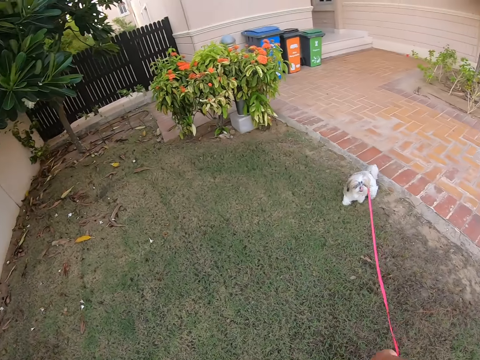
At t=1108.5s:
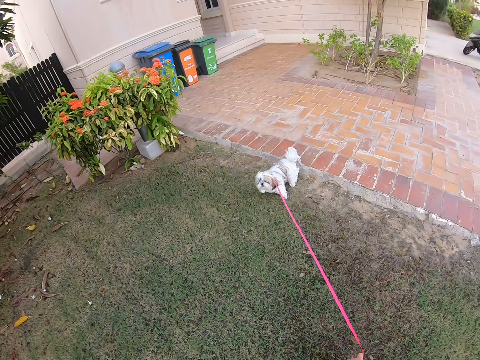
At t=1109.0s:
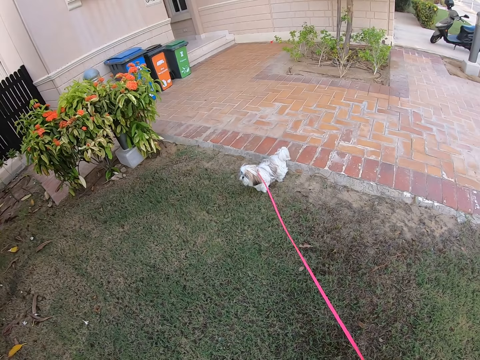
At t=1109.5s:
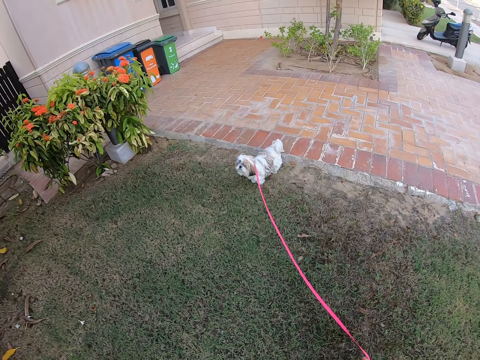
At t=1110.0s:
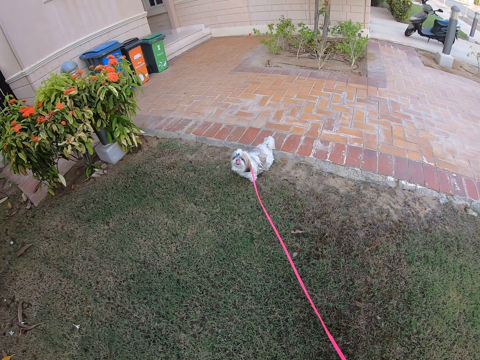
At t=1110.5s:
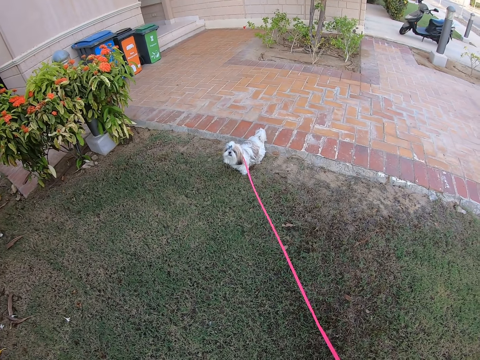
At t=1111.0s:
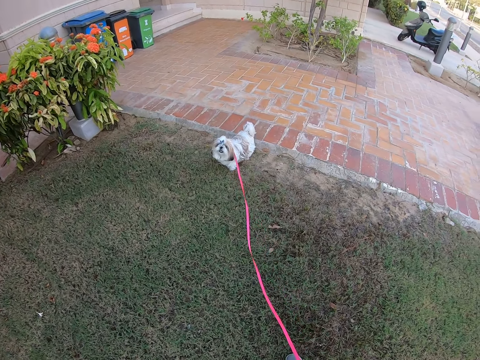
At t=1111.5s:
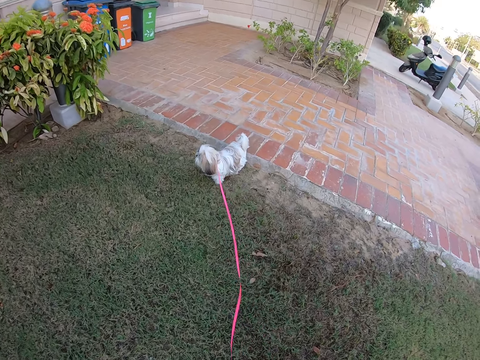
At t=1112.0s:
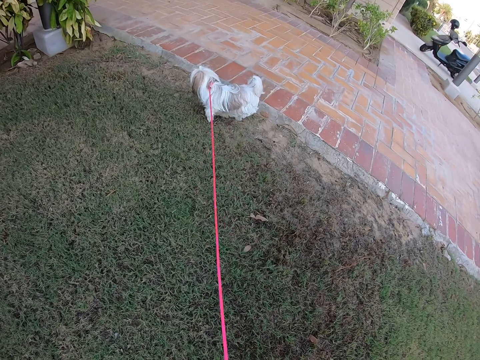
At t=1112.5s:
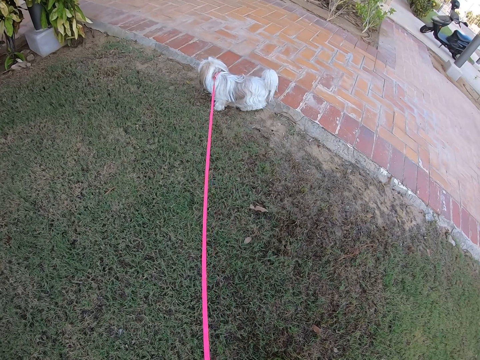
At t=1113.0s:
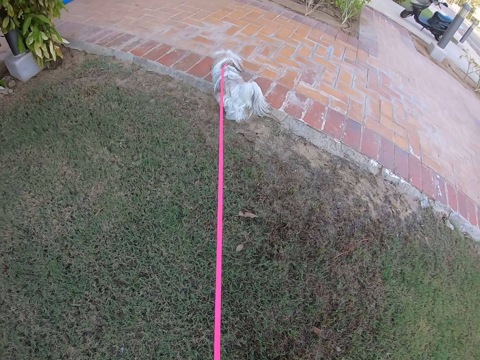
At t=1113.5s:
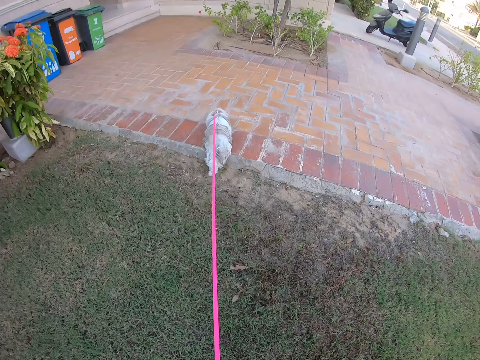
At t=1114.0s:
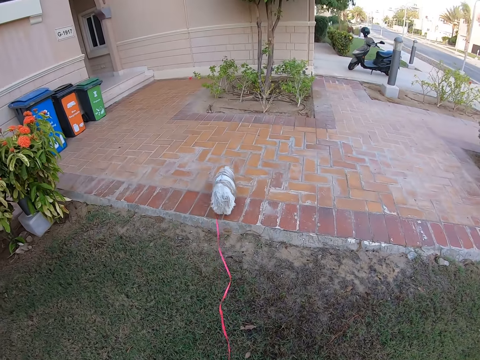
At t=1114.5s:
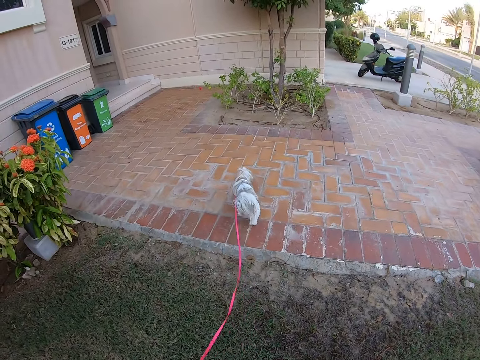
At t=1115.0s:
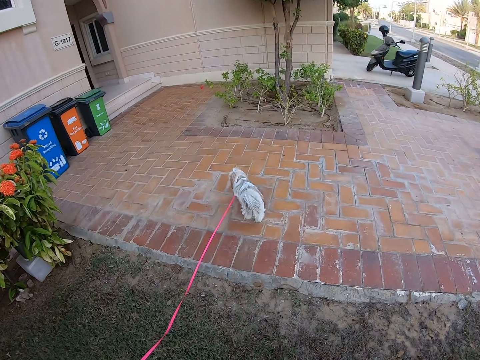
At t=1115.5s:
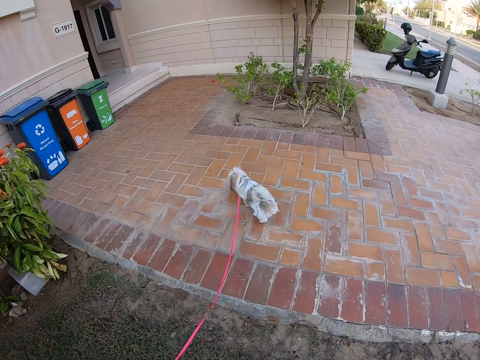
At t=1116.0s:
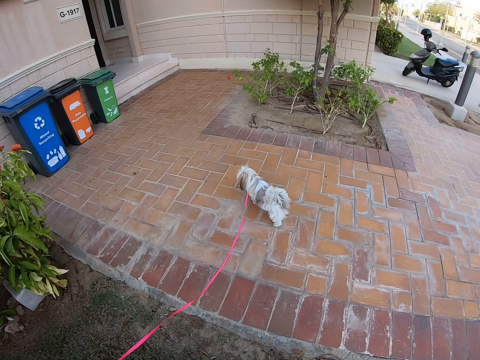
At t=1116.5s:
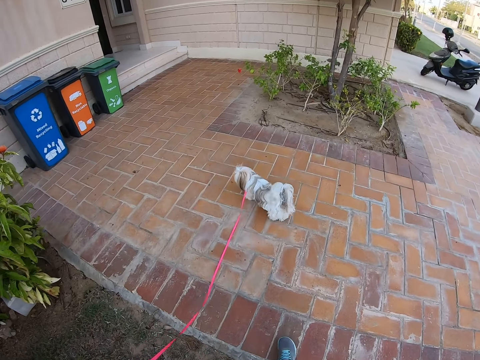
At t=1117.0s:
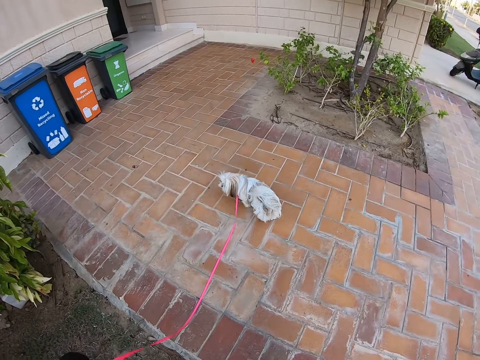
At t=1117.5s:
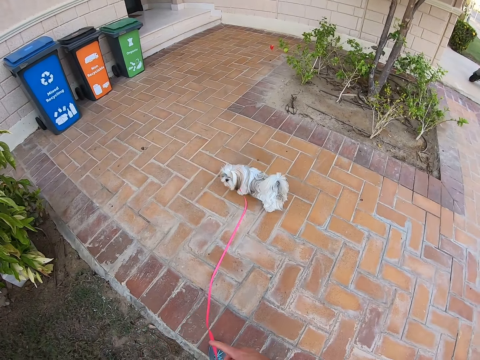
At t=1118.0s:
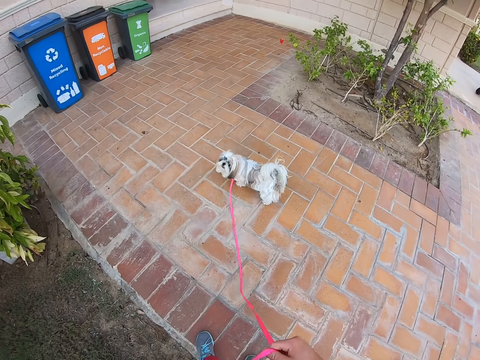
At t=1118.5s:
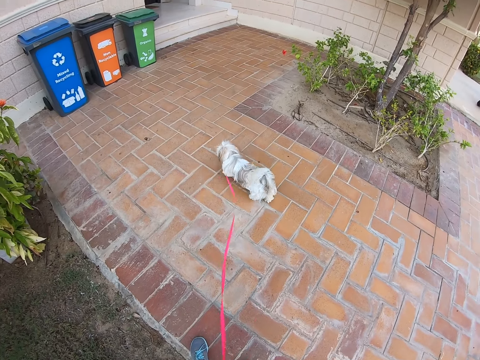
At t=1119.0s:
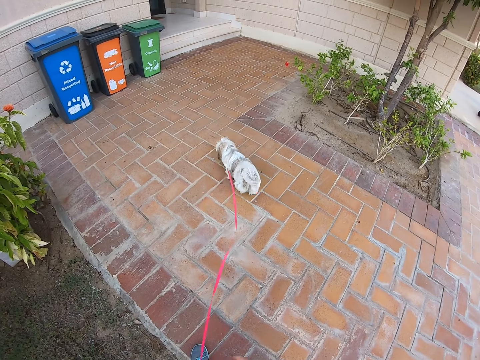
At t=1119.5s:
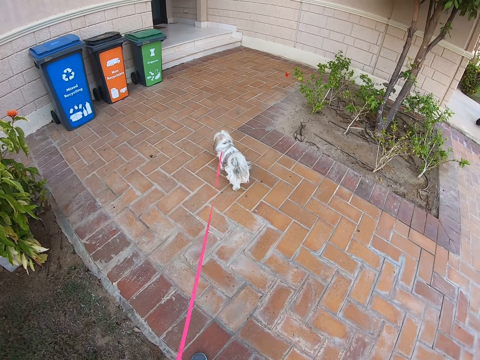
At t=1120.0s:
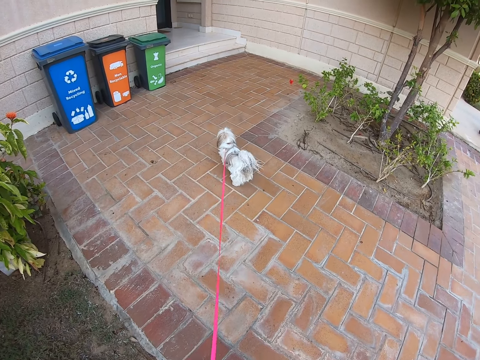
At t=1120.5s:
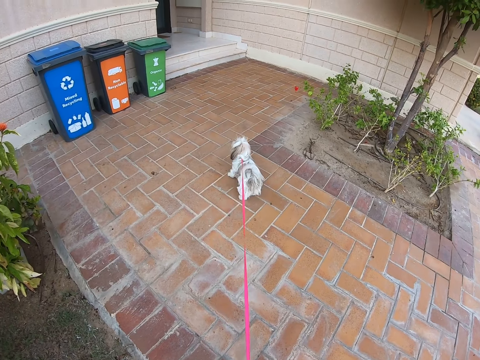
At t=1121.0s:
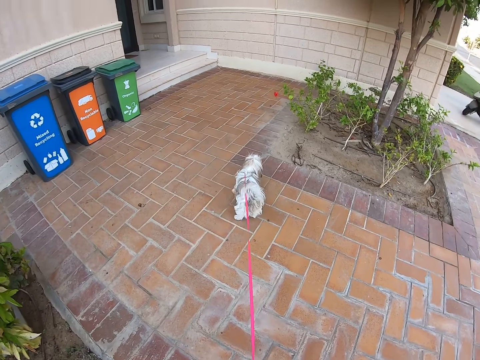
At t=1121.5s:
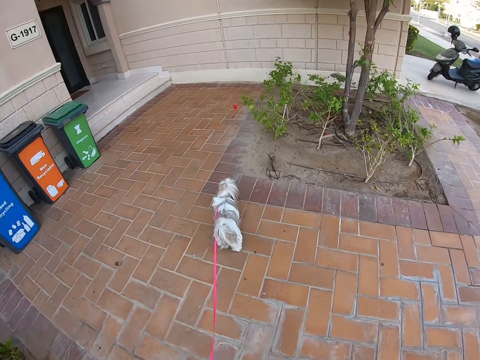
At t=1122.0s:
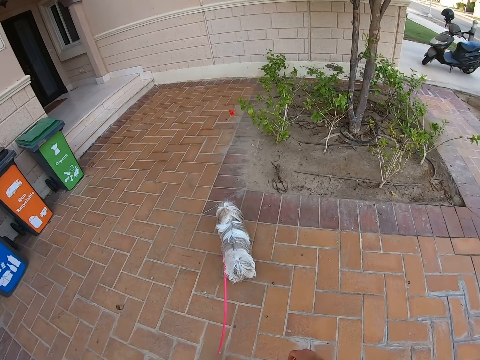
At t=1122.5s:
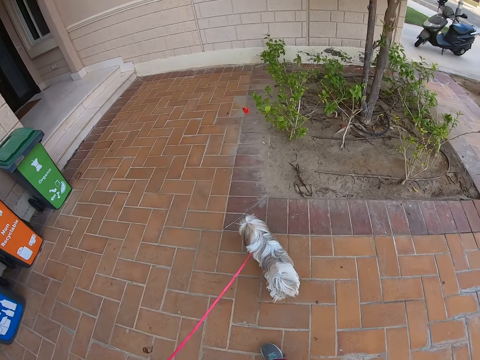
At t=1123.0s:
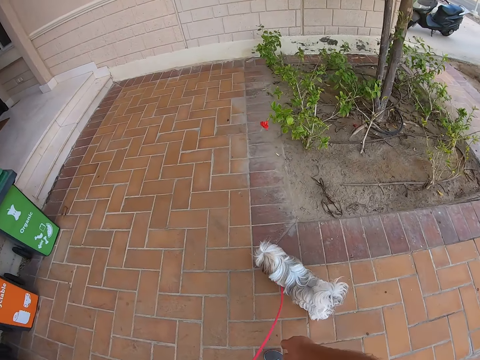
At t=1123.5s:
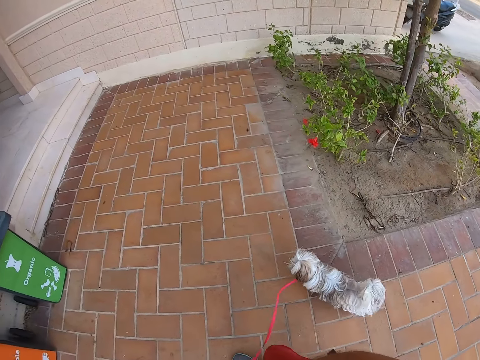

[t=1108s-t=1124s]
The camera wearer looks around. They hold the dog on the pavement with the hands. They move around. They stop walking. They walk into the house.

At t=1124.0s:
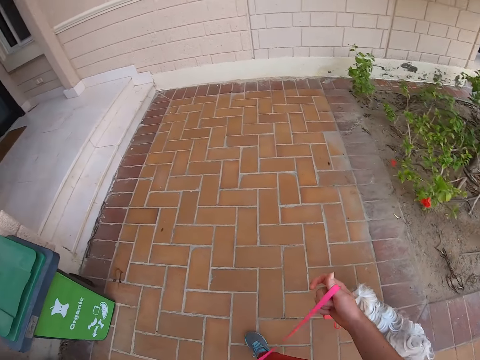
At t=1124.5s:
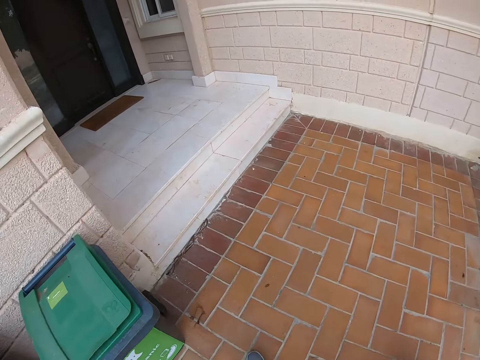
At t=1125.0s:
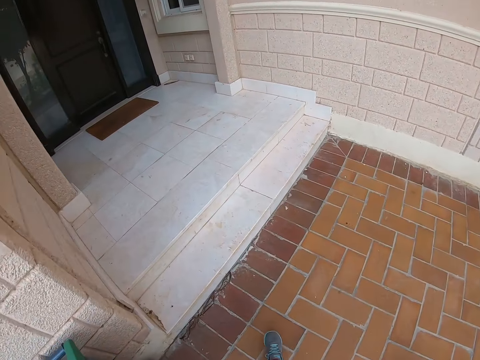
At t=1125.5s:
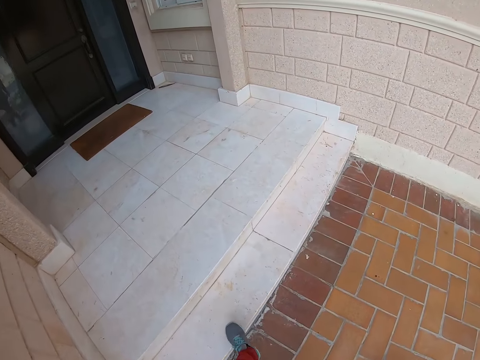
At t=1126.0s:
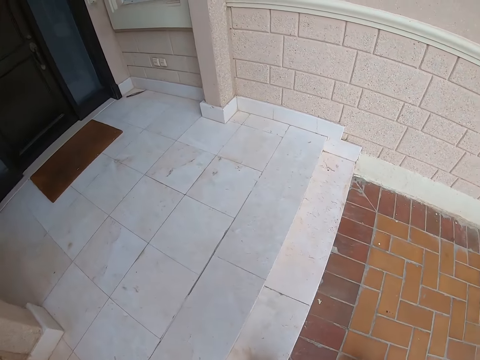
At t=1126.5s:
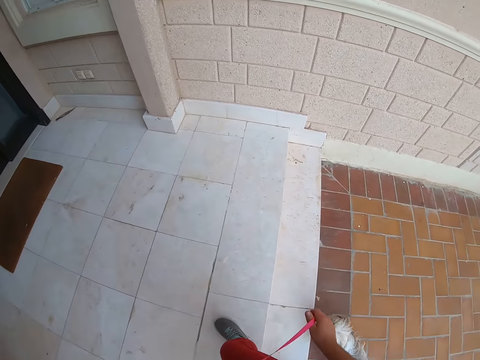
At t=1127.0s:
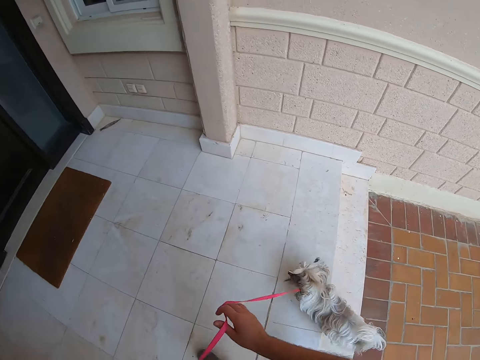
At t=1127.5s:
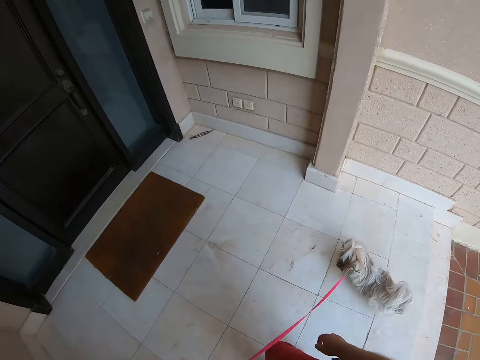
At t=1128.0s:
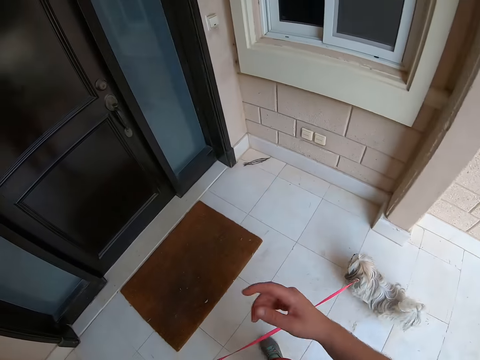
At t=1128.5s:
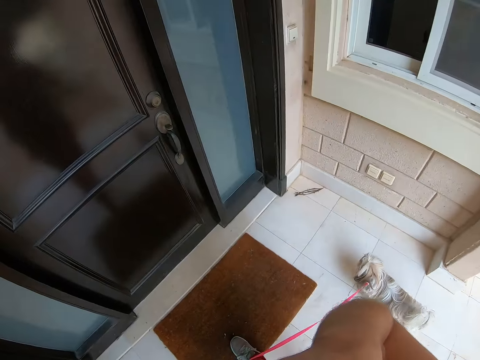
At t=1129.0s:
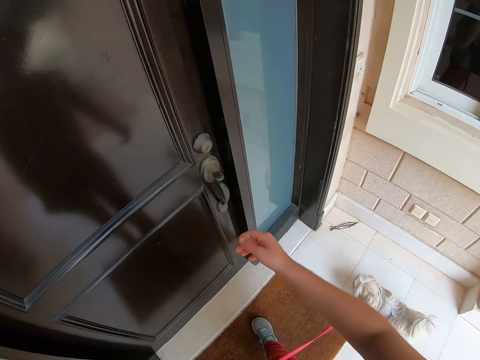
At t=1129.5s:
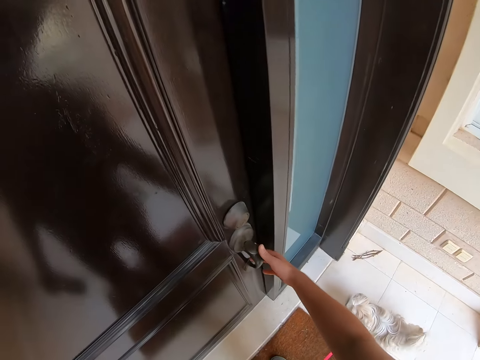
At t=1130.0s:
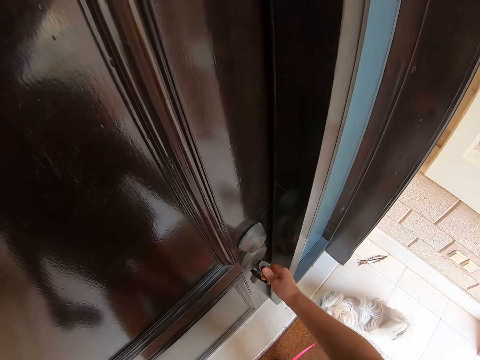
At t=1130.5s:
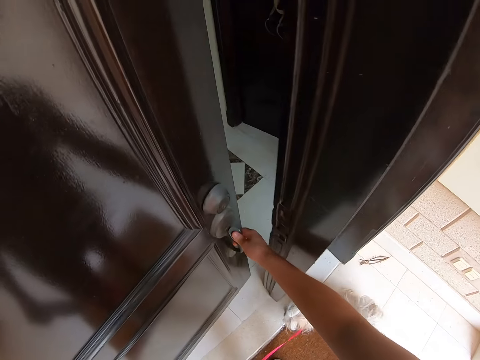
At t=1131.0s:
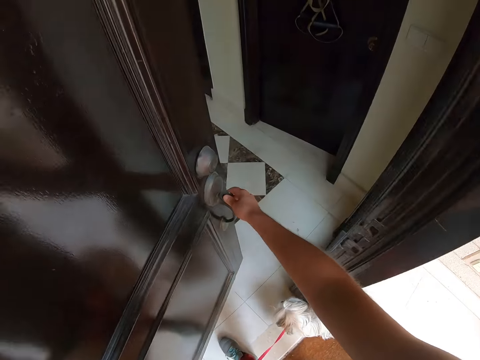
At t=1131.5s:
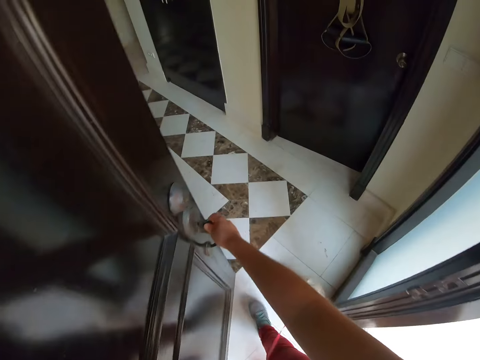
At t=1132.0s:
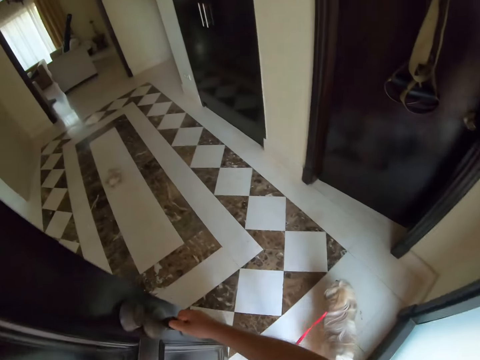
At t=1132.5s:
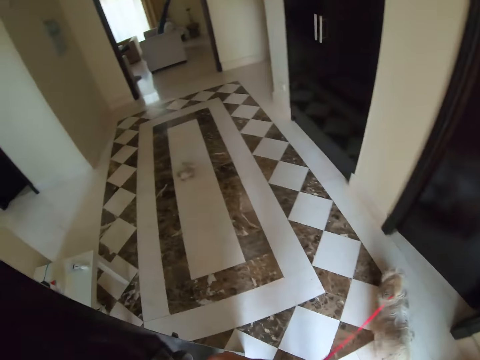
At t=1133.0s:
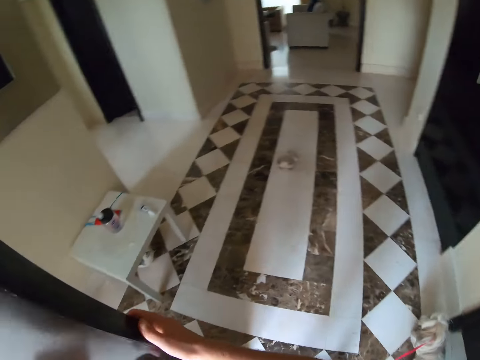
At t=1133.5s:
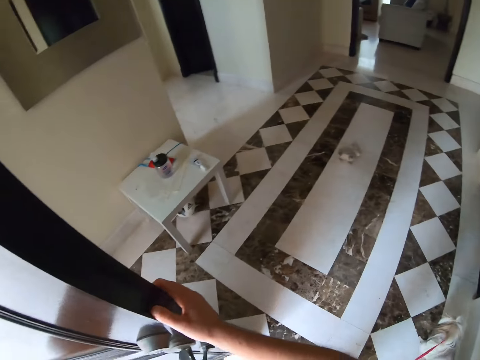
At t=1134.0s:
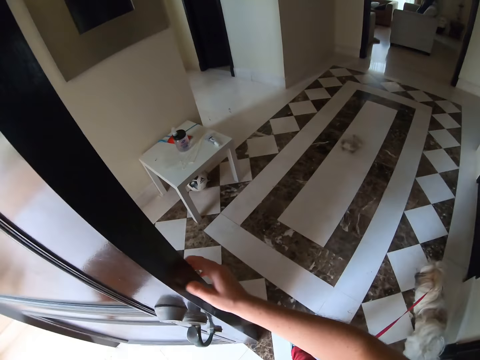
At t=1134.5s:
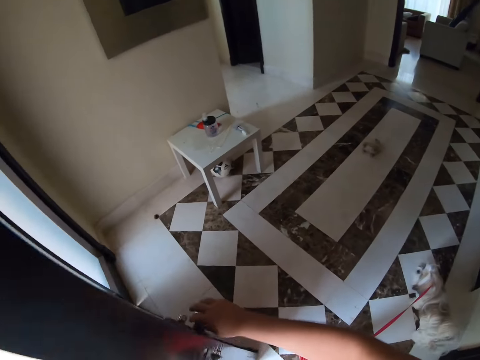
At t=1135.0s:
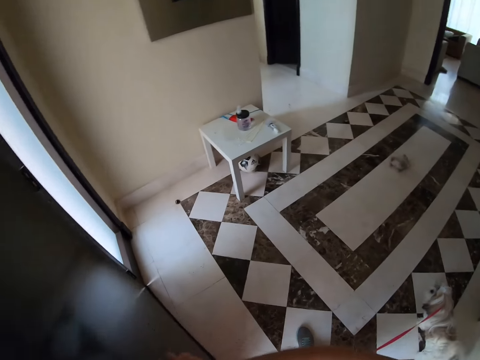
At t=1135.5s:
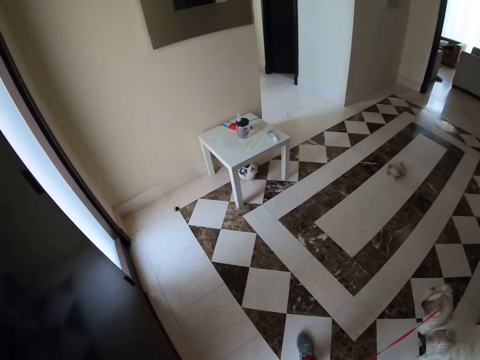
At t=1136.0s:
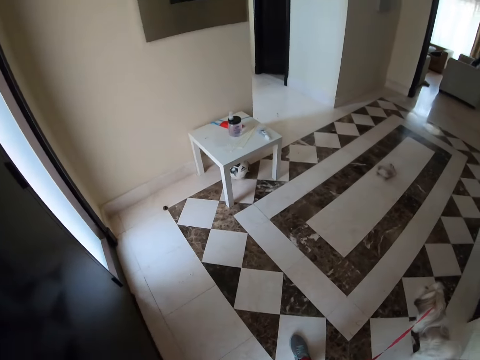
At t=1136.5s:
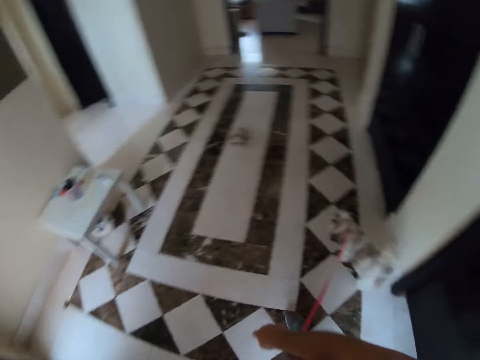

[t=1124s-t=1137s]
The camera wearer holds the leash. They enter inside the room. They open the door. They enter inside the room. They close the door.
